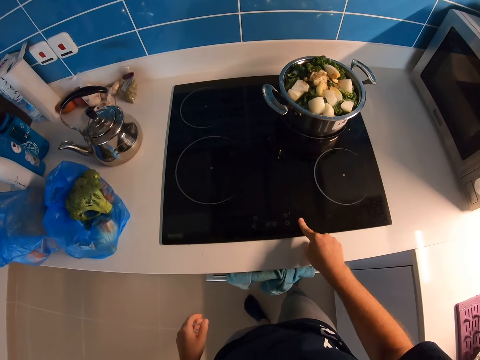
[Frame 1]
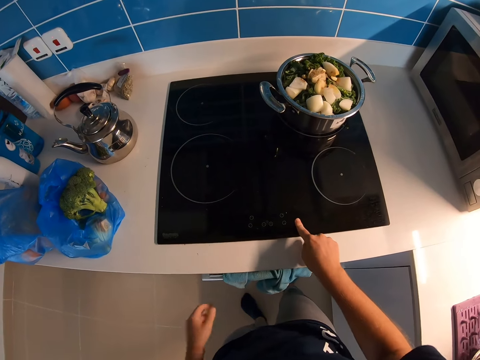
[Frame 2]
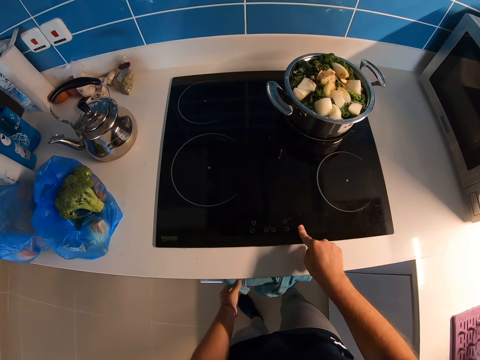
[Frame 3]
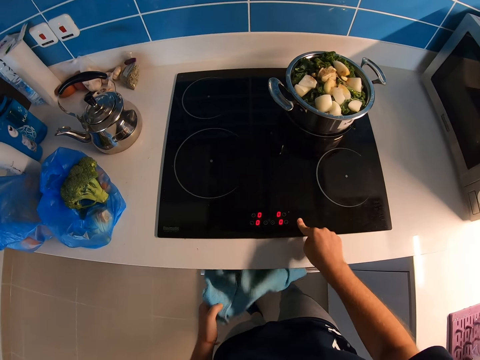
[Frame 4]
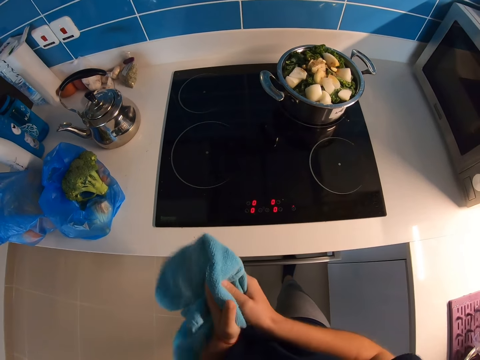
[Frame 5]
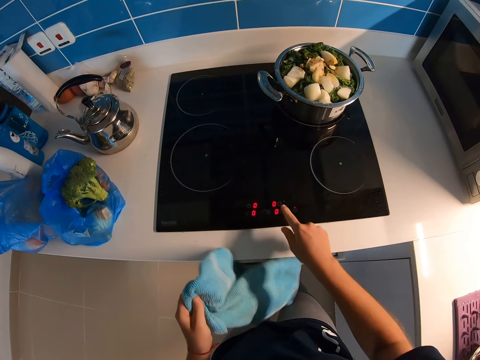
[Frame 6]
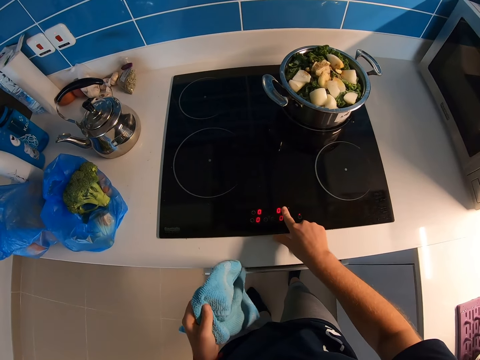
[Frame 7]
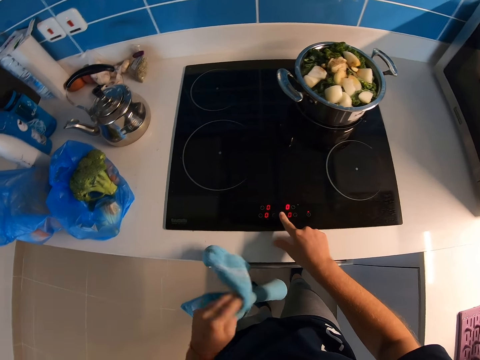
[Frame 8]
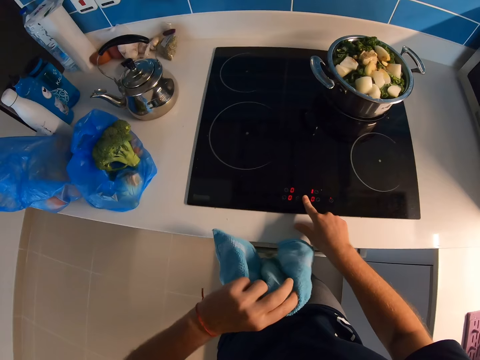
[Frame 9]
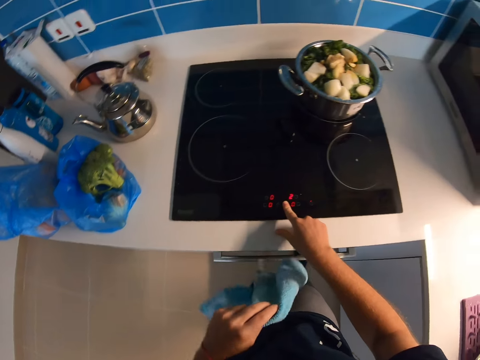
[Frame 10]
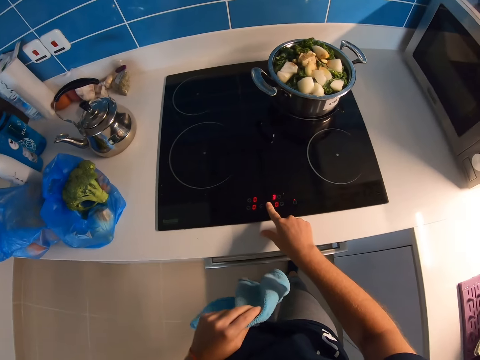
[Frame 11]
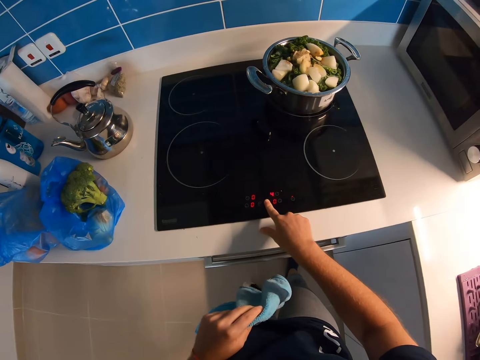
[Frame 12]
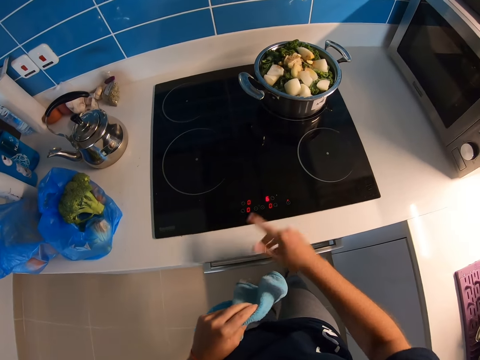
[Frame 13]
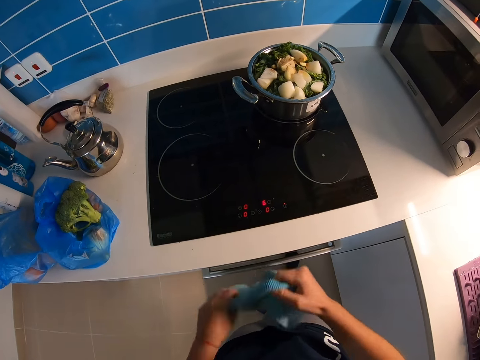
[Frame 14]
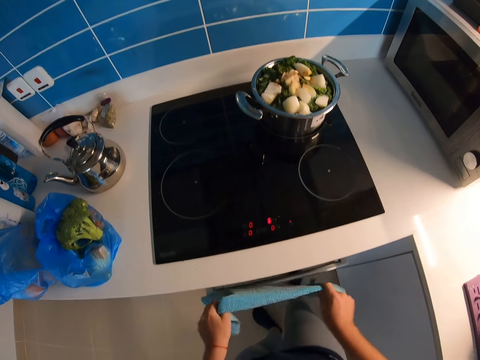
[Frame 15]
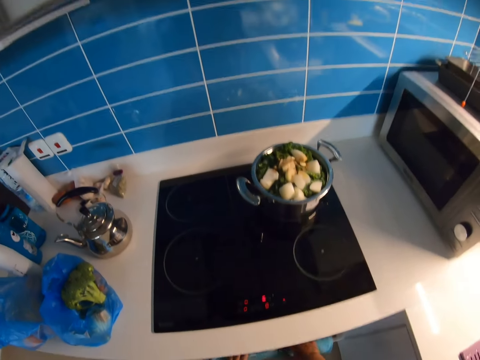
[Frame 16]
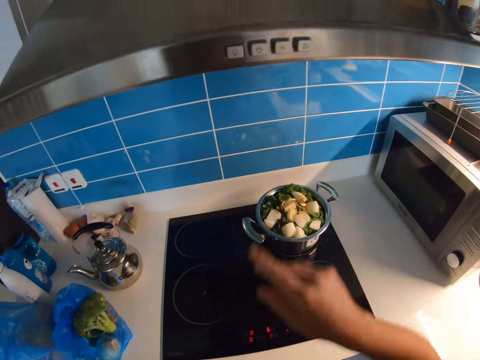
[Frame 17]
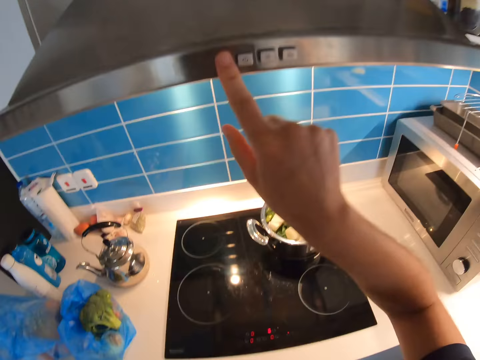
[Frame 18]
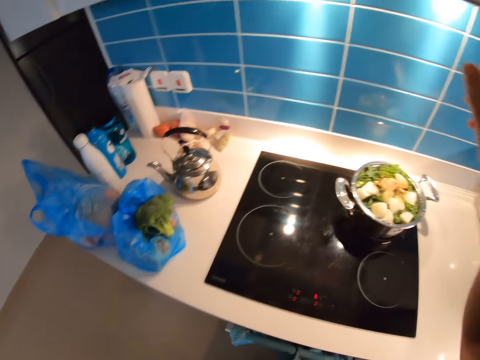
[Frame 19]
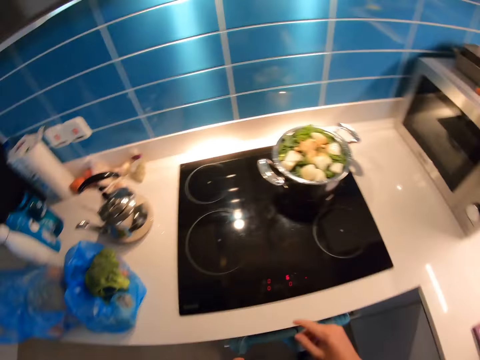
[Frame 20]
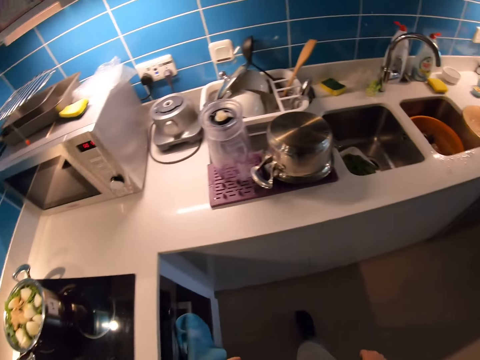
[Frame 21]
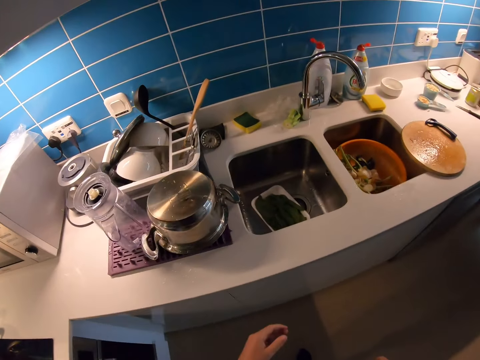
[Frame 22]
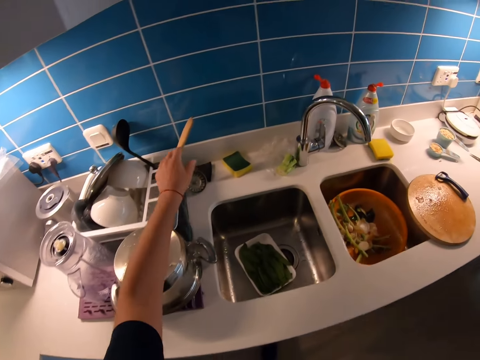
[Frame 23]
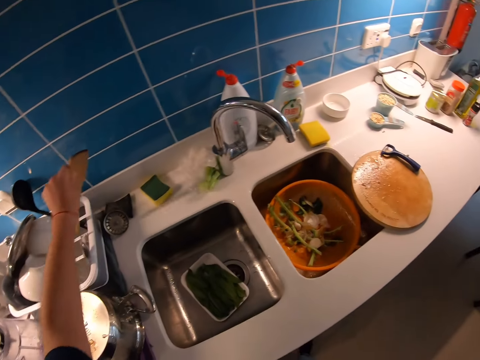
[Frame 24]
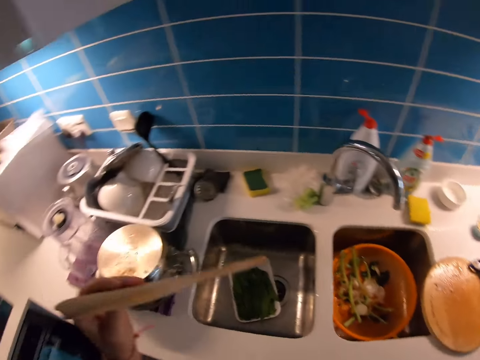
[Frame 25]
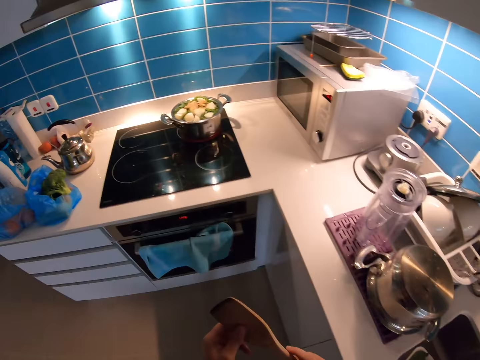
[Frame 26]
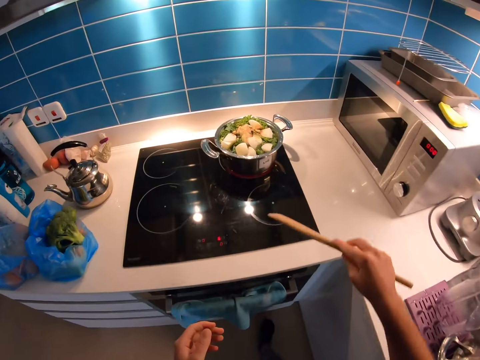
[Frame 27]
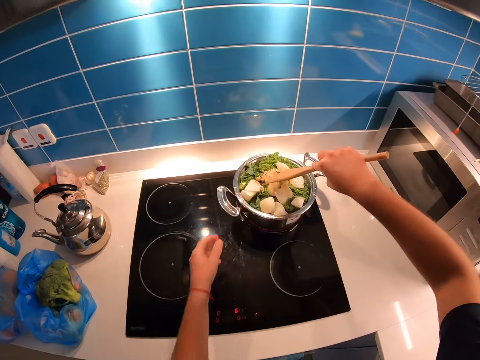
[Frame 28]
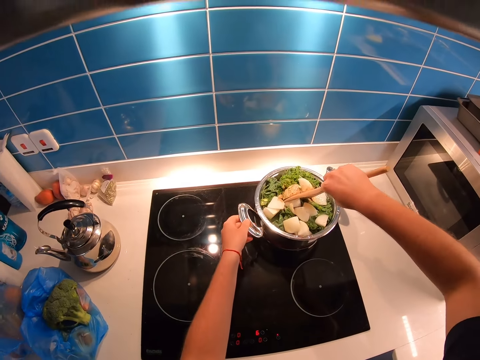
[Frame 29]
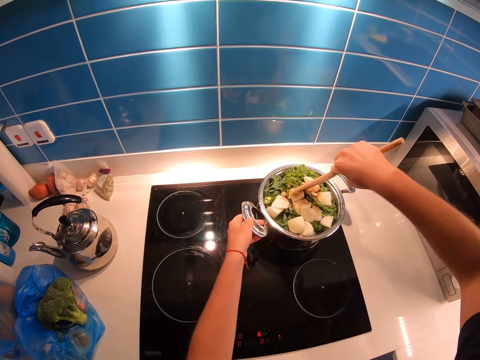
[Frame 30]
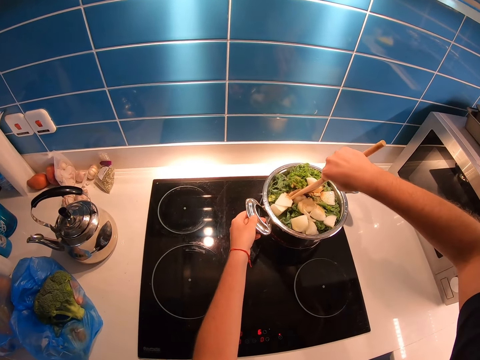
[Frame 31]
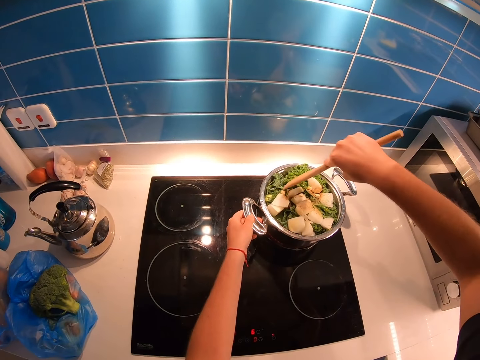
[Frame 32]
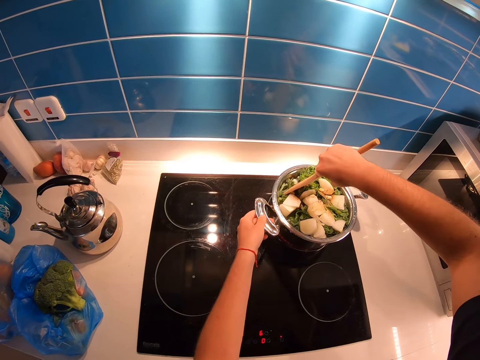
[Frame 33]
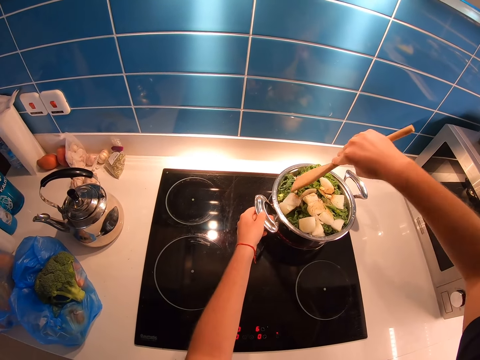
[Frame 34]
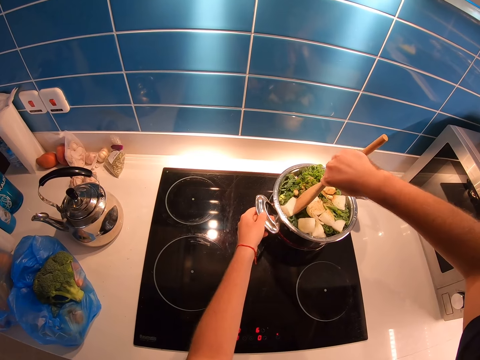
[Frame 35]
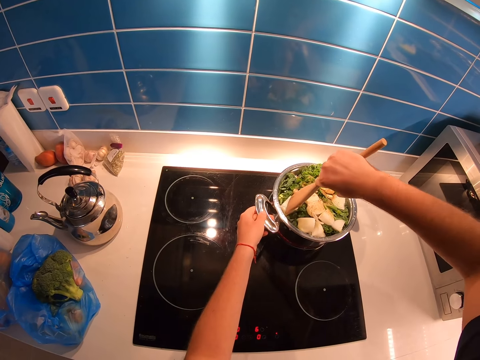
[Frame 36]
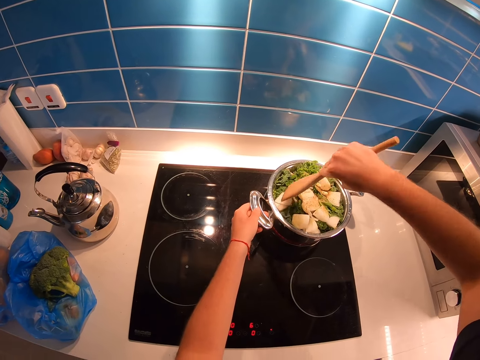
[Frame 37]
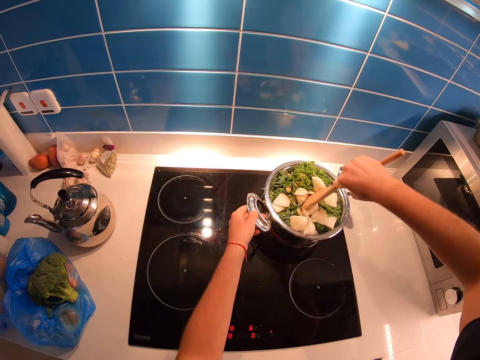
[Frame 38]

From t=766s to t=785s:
The camera wearer switches on the cooker. They pick the hand towel. They dry the hands with the towel. They set the cooker. They check the wrist watch. They hold the towel with both hands. They hang the hand towel in the gas handle. They switch the lights on. They walk in the kitchen. They pick the wooden spoon. They move to the cooker. They press the ingredients with the wooden spoon. They hold the pot.

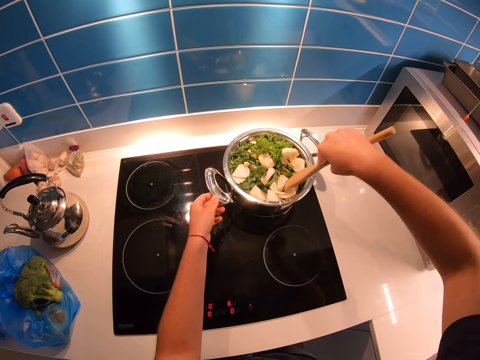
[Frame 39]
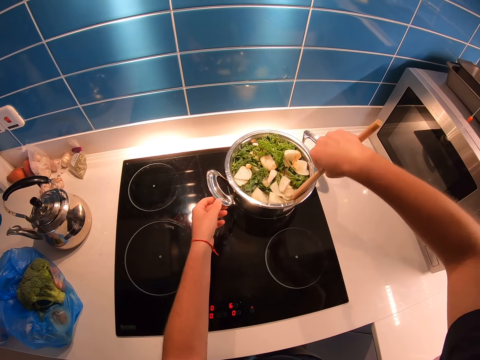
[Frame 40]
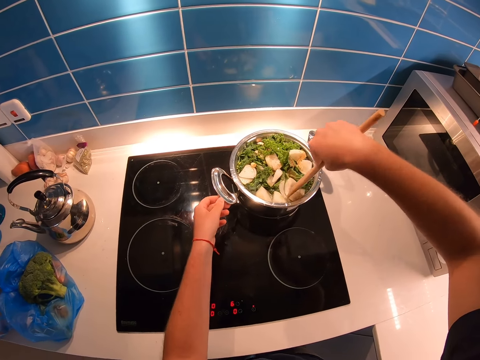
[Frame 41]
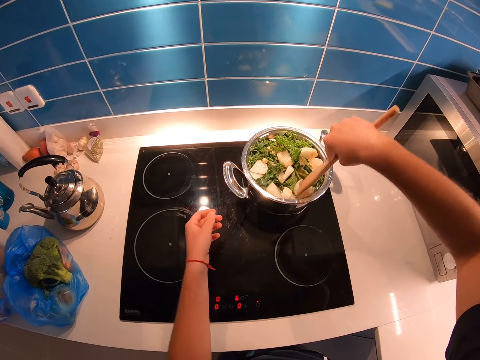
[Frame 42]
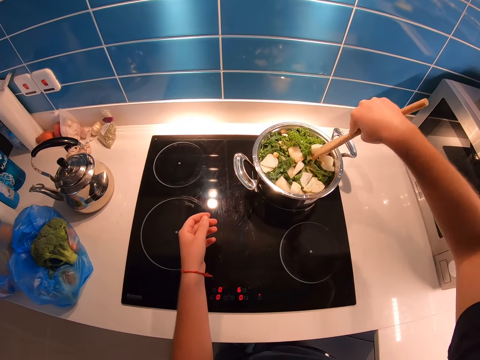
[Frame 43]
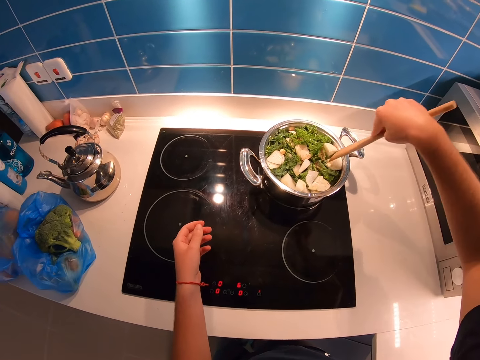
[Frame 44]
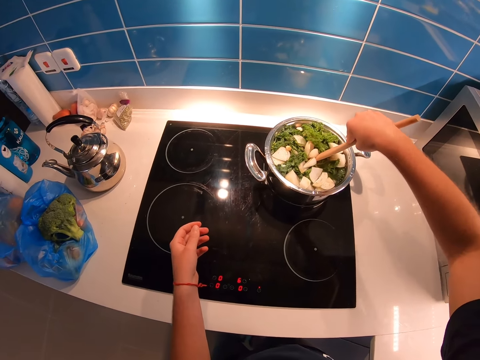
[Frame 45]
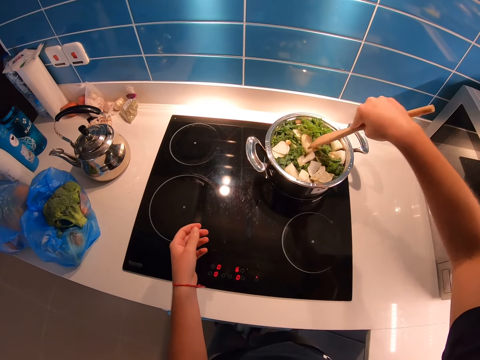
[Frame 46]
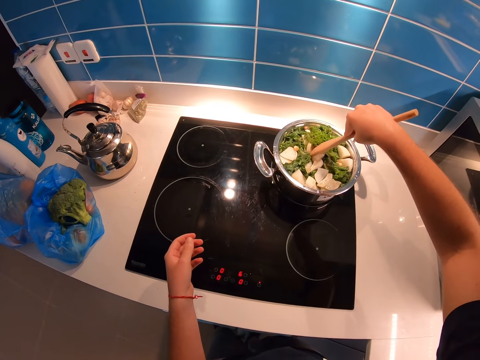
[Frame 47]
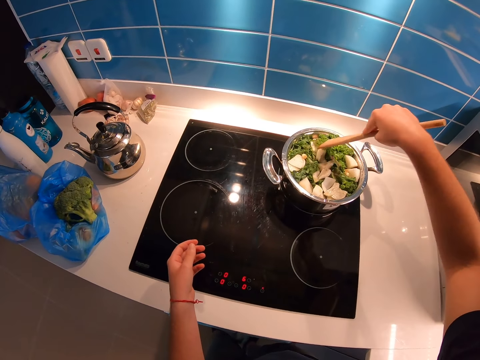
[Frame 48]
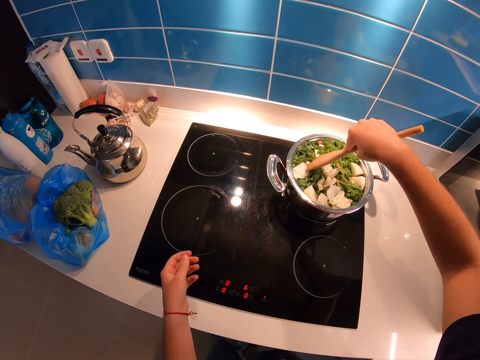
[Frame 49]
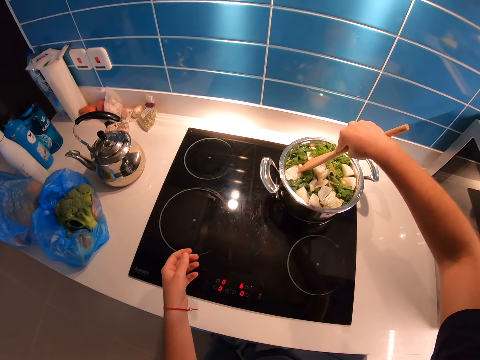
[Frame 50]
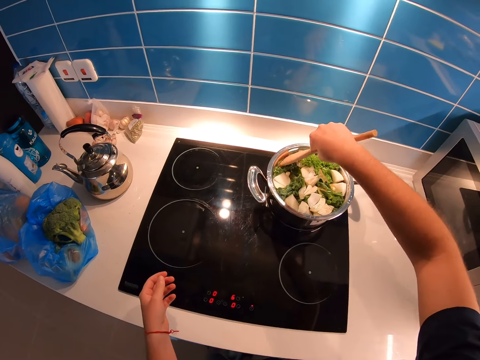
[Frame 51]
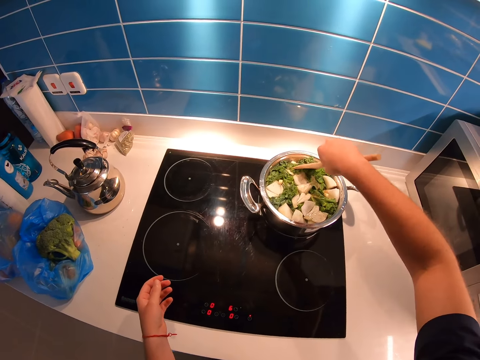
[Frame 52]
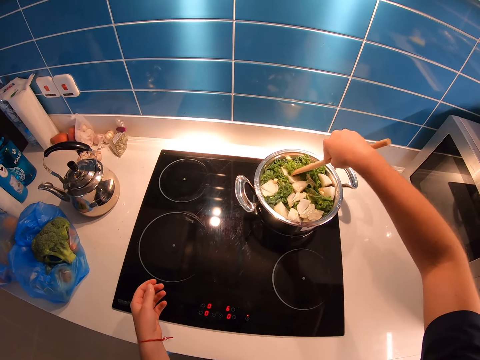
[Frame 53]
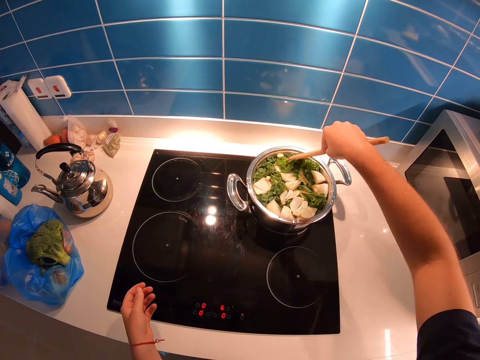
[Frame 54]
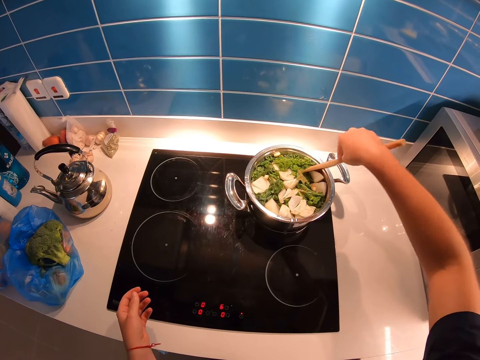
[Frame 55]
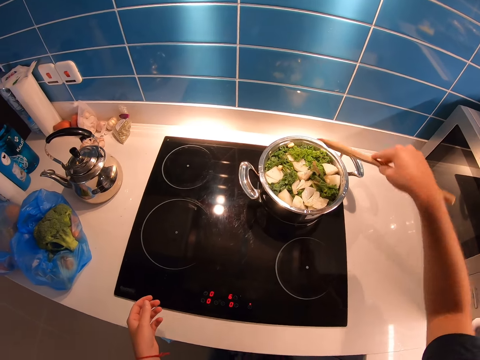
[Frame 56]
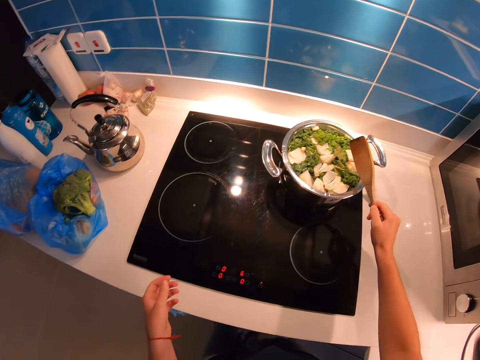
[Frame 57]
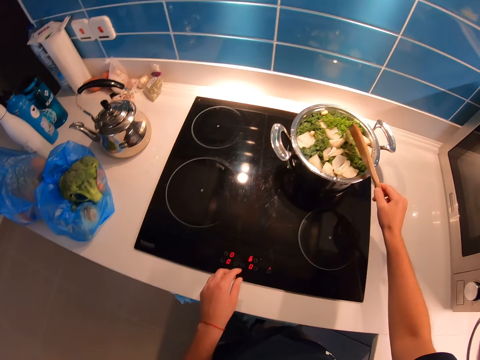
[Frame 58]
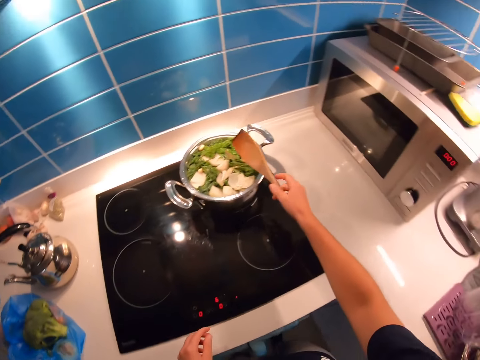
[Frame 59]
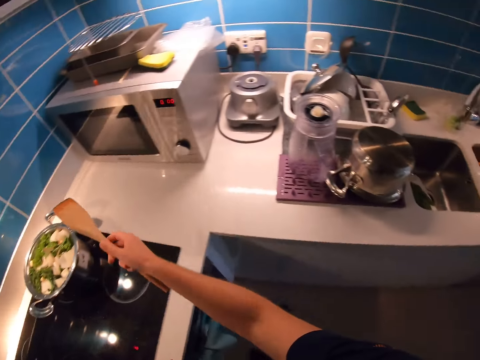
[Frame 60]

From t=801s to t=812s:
The camera wearer removes the hand from the pot. They tap the wooden spoon on the pot.
